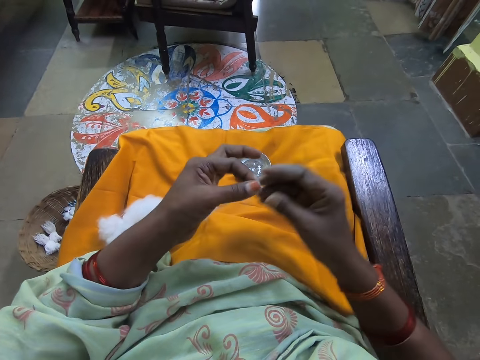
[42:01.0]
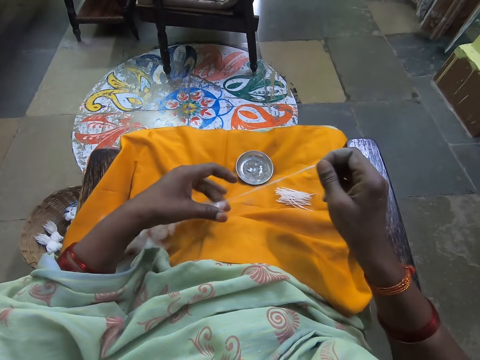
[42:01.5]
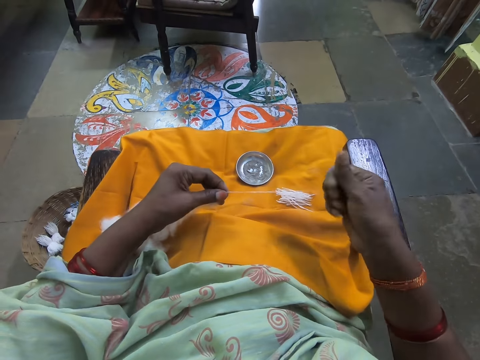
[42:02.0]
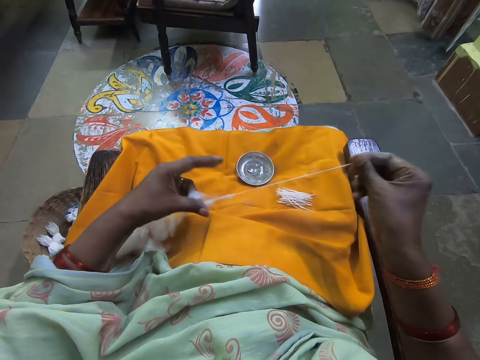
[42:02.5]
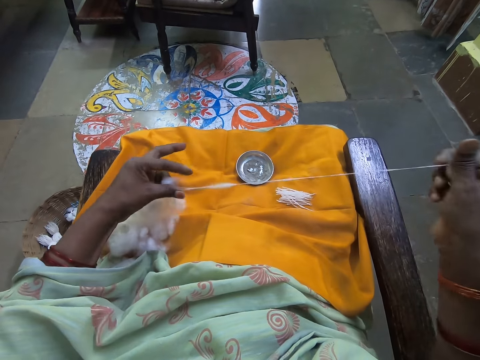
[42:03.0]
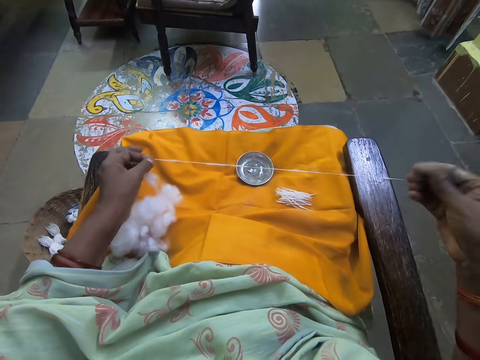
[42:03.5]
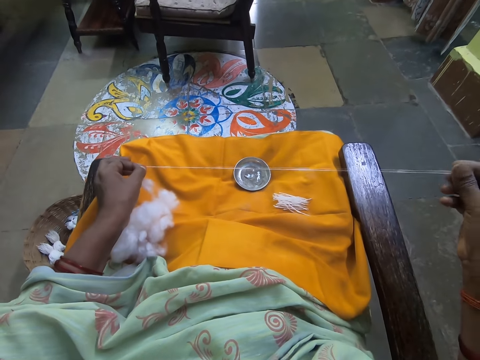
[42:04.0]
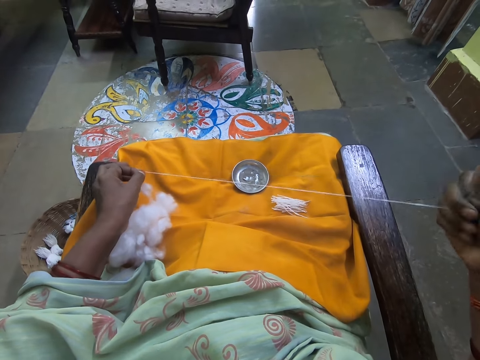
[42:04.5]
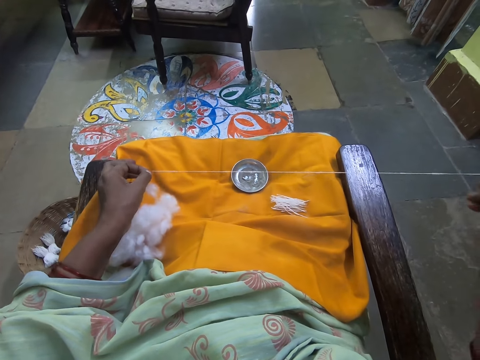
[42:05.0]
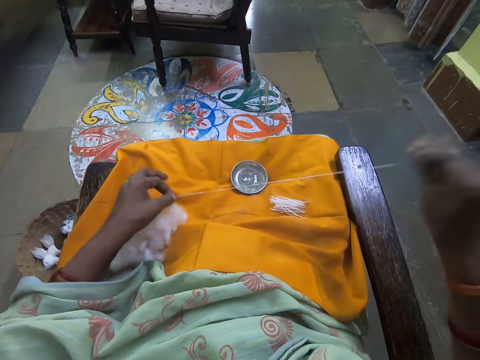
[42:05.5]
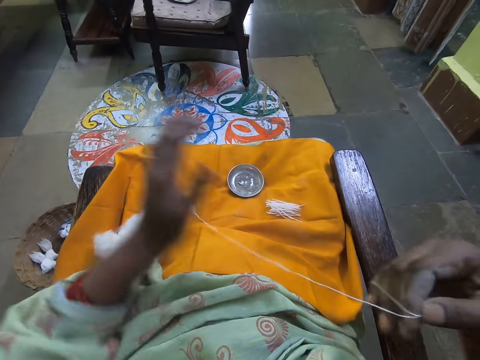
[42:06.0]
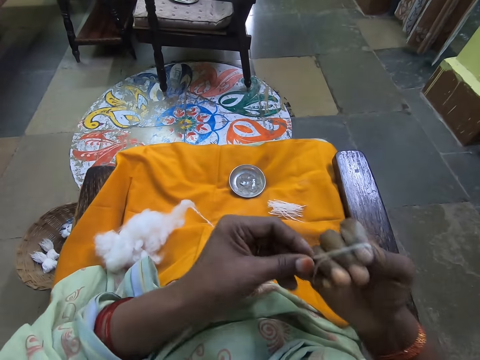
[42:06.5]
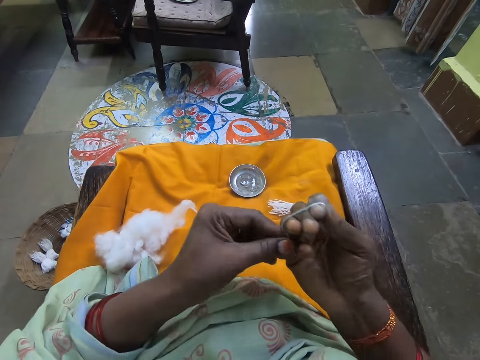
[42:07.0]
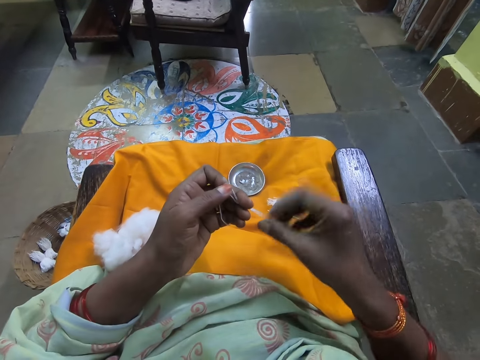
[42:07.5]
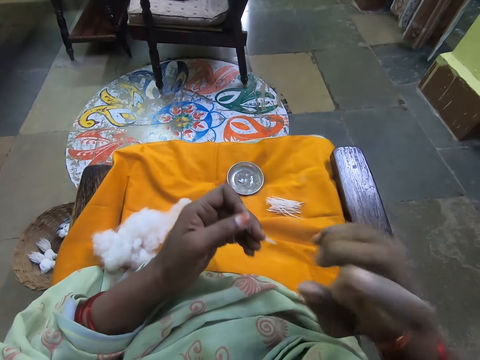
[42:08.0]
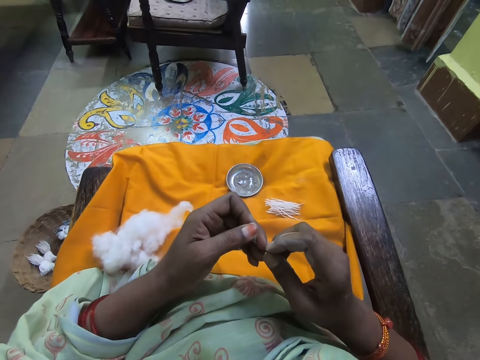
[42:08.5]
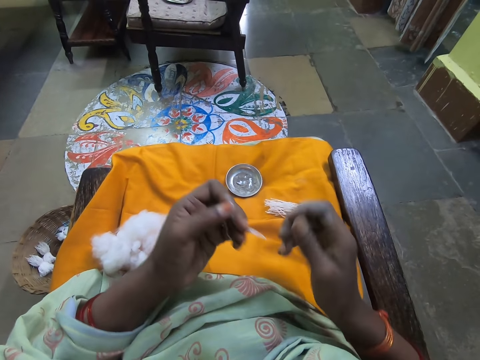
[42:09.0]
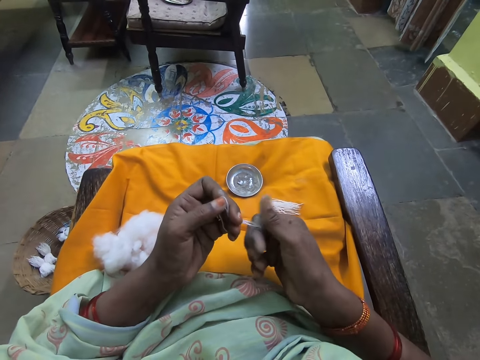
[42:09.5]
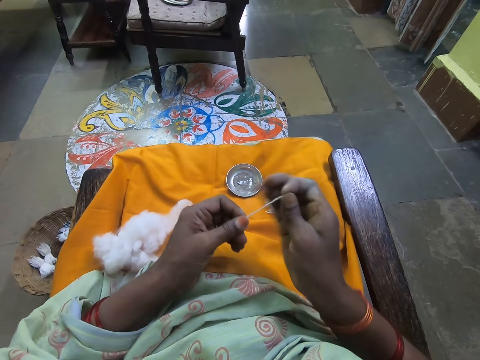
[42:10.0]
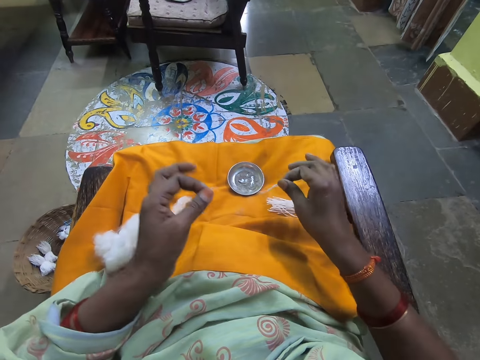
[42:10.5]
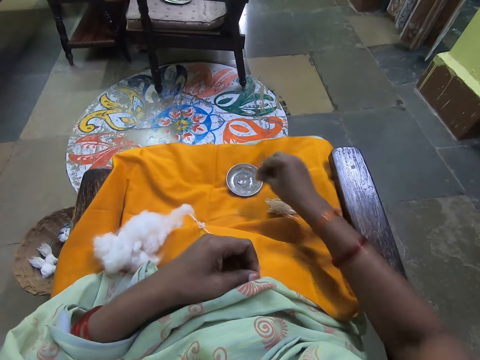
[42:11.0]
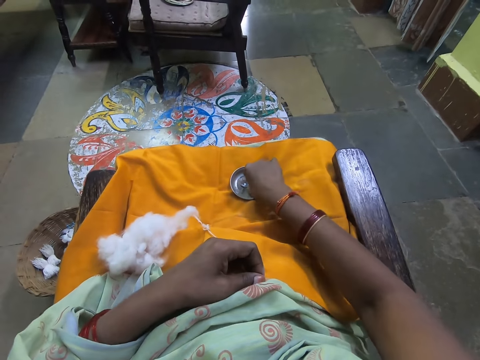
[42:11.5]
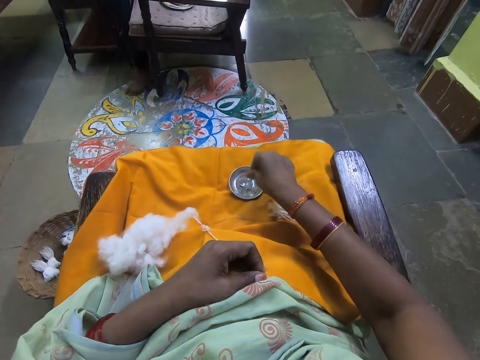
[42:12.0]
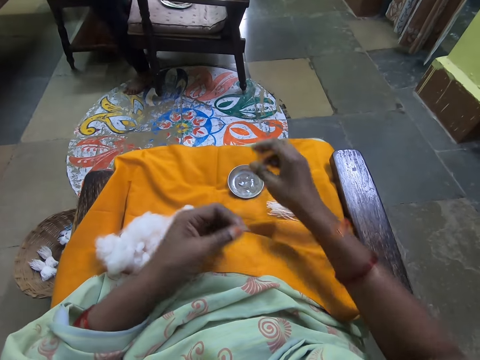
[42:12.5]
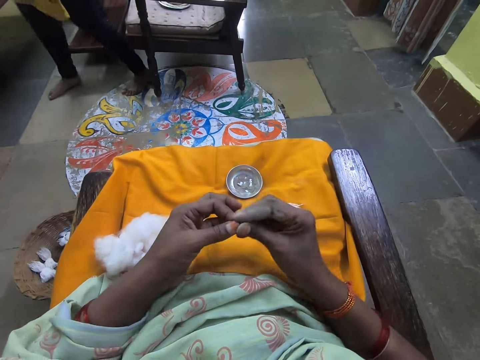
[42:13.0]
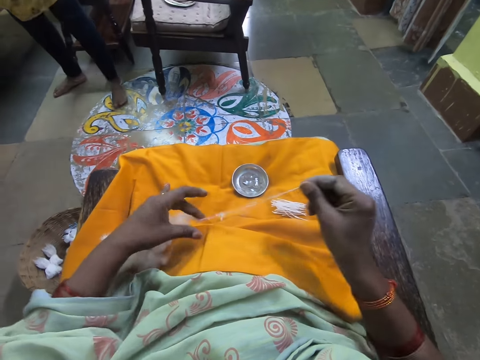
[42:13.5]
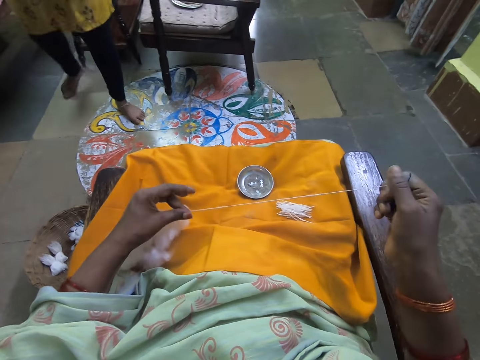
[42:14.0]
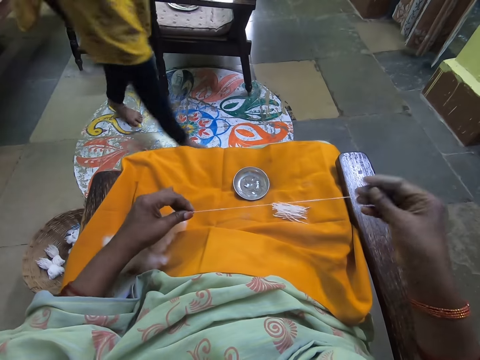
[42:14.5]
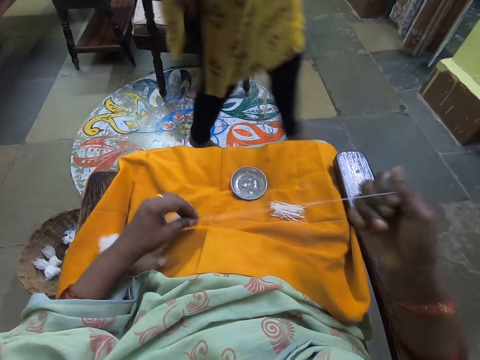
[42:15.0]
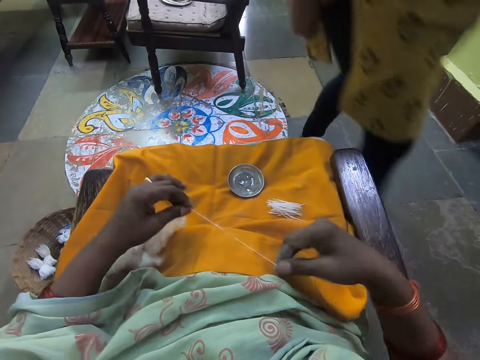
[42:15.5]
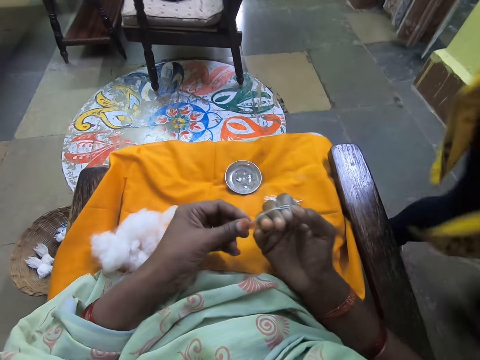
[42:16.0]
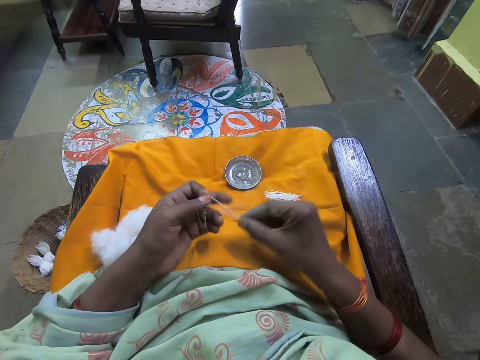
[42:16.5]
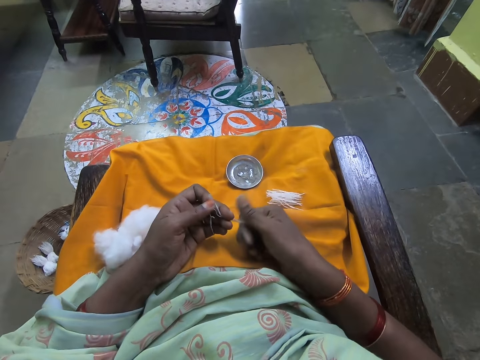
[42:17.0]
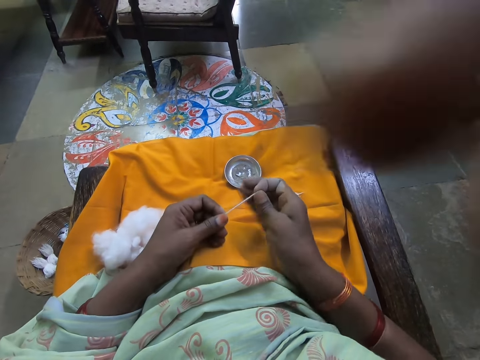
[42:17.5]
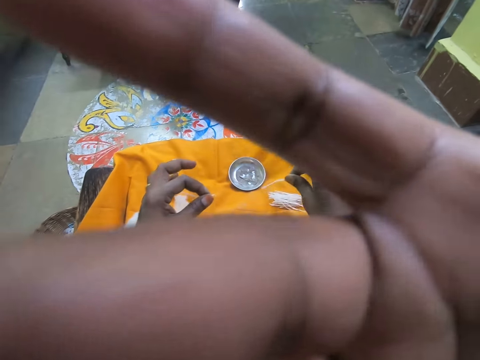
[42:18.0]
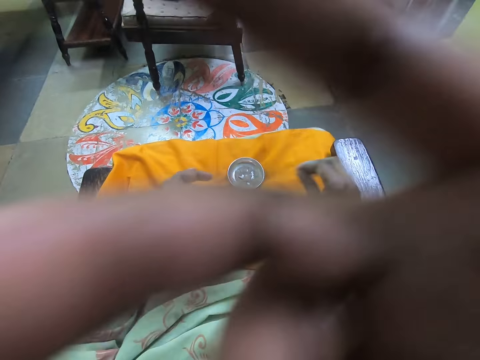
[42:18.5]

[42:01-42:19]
The camera wearer cuts the folded wool or thread with her right hand. She stretches the thread. She adjusts the wool with both hands. She folds the thread on fingers. She makes the thread. She folds the wool with her right hand. She cuts the folded wool with her right hand. She drops the cut-out wool on the yellow cloth on her lap. She touches the substance in a stainless cover on the yellow cloth on her lap. She stretches the thread. She adjusts the wool with both hands. She folds the wool on fingers with her right hand. She makes the thread. A person adjusts the camera. The camera wearer touches the camera.
